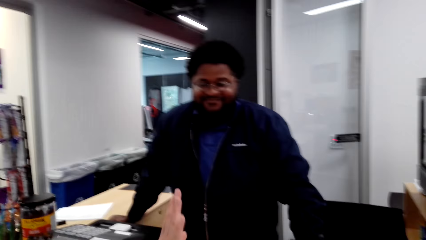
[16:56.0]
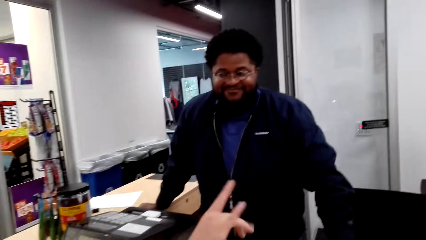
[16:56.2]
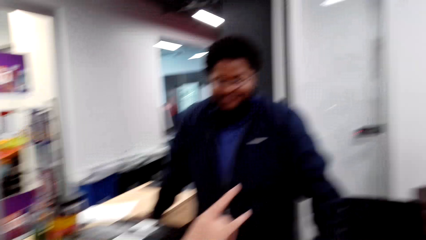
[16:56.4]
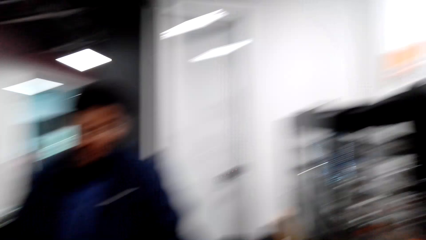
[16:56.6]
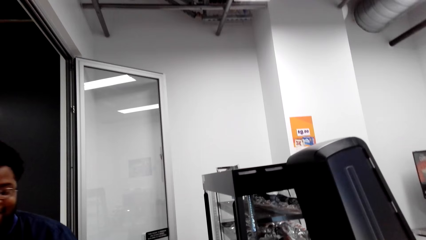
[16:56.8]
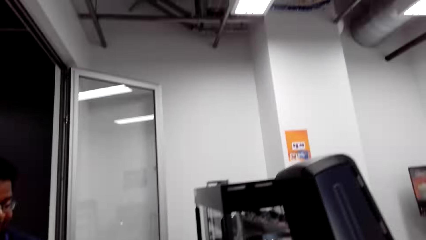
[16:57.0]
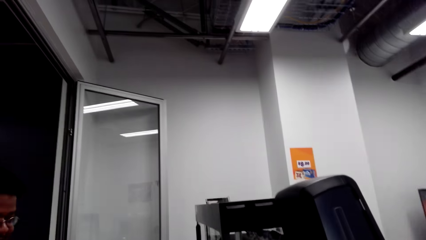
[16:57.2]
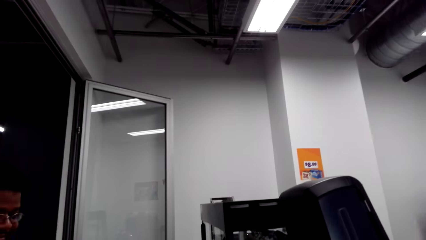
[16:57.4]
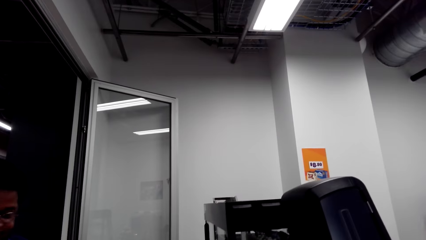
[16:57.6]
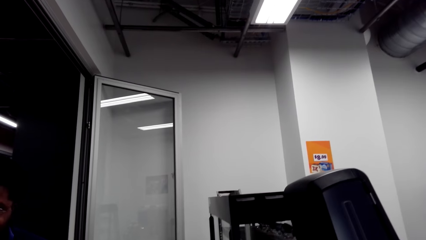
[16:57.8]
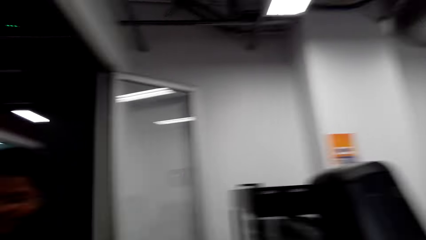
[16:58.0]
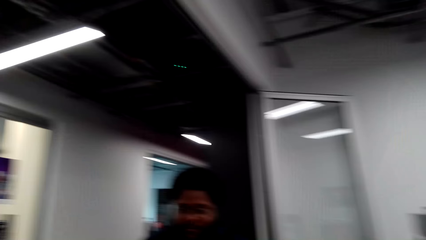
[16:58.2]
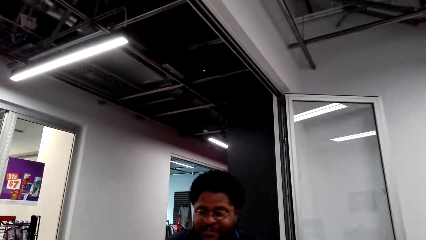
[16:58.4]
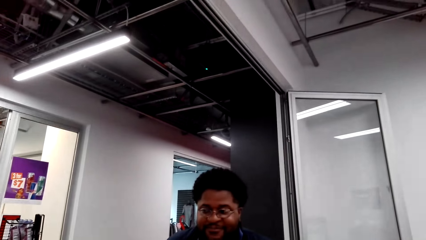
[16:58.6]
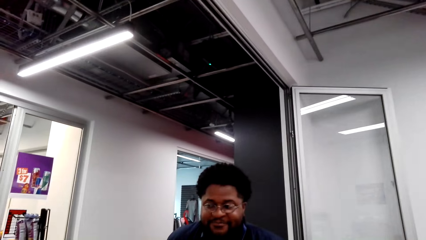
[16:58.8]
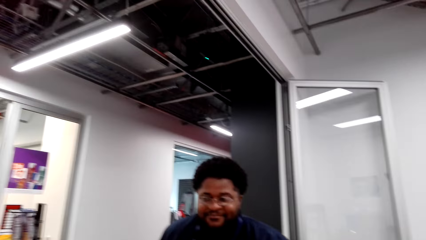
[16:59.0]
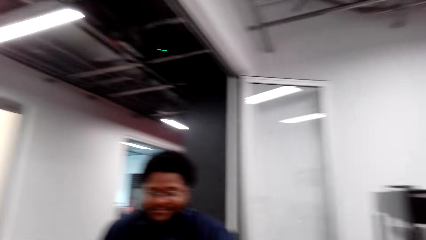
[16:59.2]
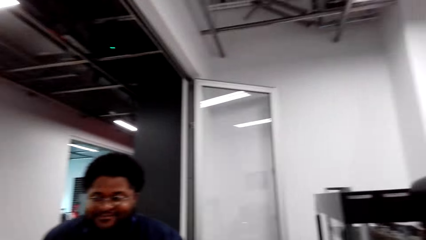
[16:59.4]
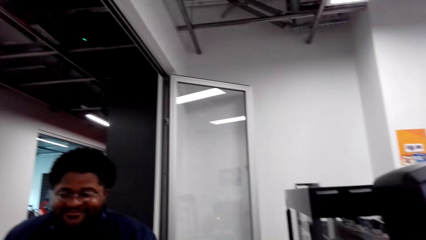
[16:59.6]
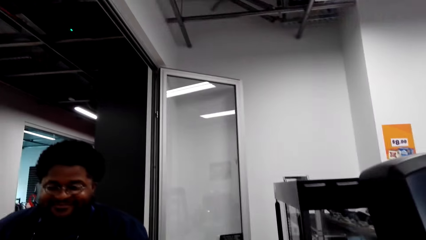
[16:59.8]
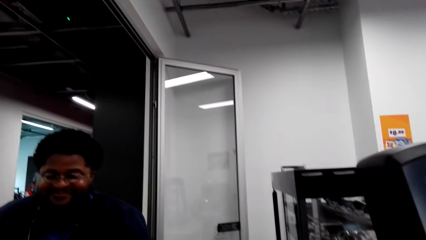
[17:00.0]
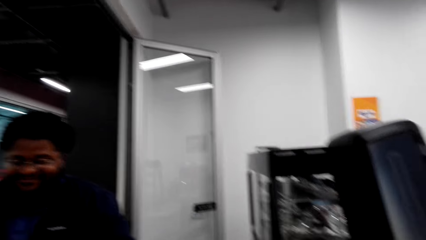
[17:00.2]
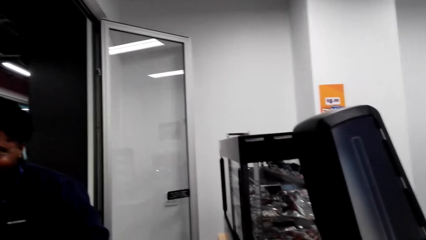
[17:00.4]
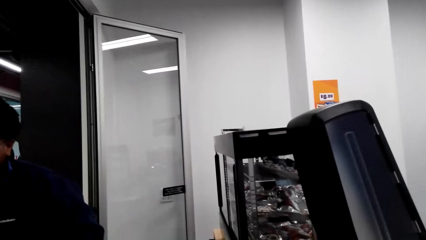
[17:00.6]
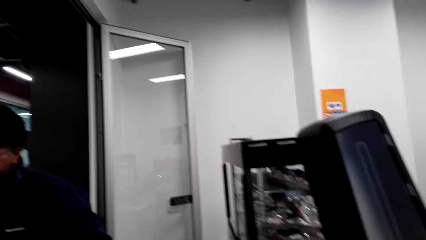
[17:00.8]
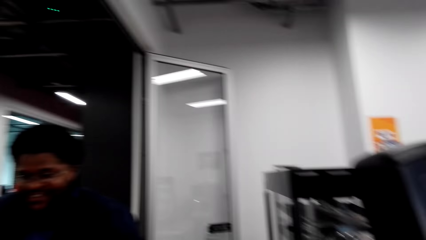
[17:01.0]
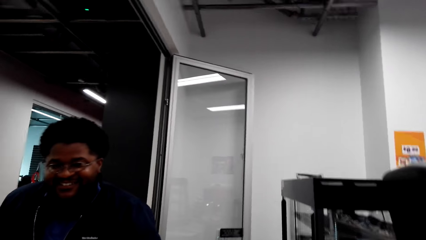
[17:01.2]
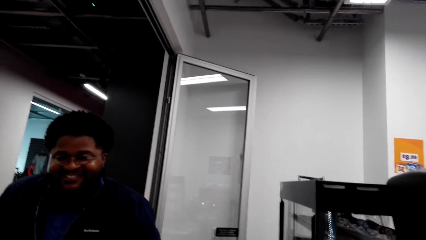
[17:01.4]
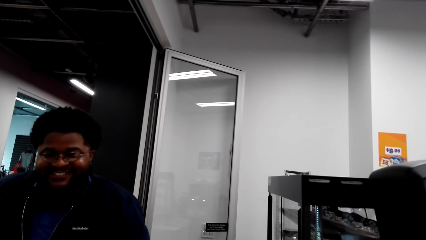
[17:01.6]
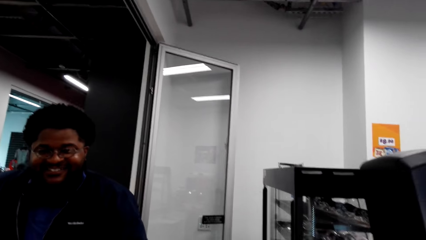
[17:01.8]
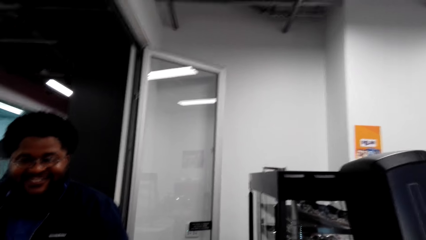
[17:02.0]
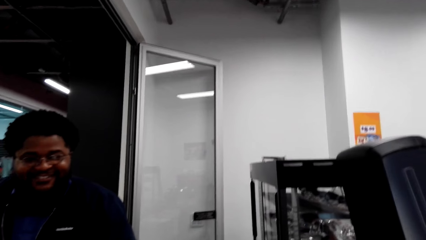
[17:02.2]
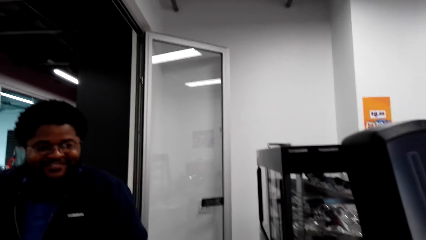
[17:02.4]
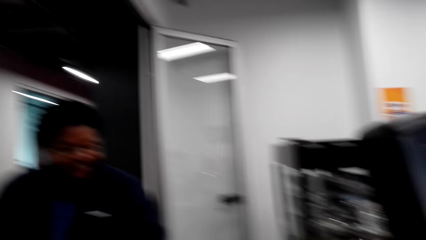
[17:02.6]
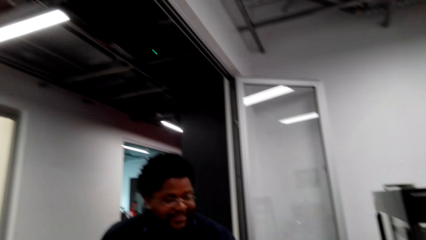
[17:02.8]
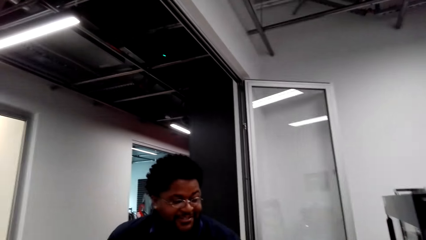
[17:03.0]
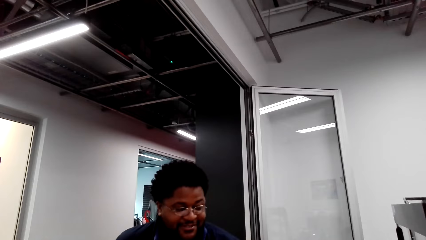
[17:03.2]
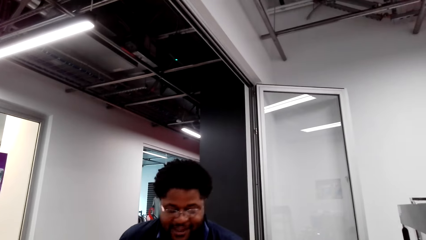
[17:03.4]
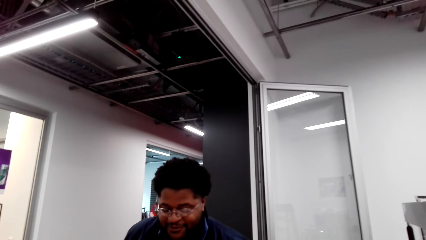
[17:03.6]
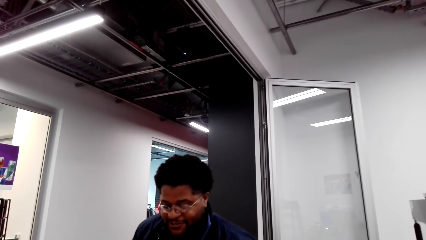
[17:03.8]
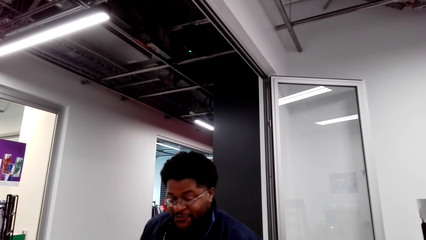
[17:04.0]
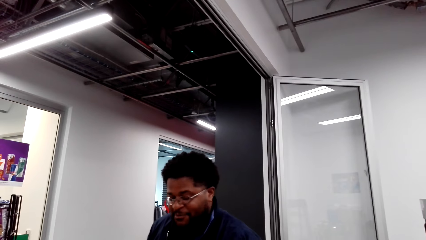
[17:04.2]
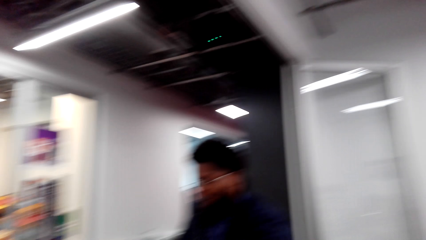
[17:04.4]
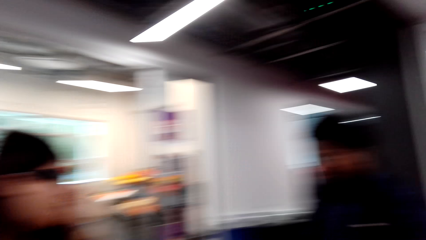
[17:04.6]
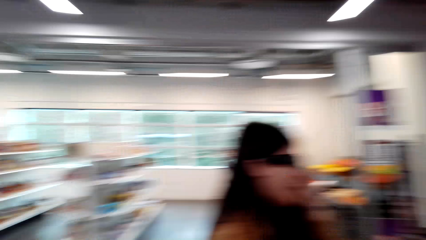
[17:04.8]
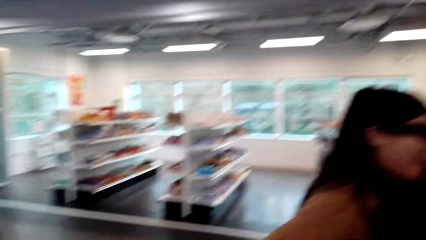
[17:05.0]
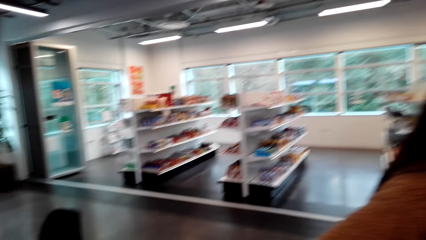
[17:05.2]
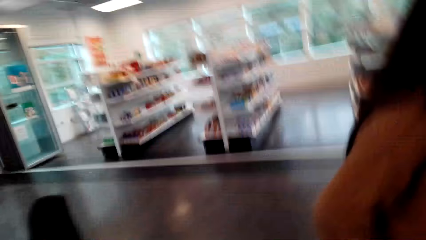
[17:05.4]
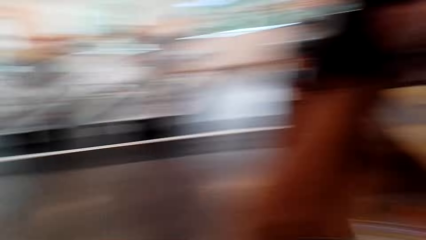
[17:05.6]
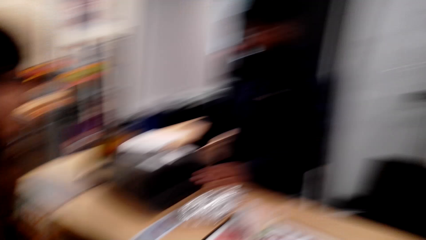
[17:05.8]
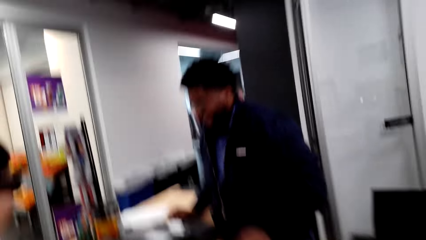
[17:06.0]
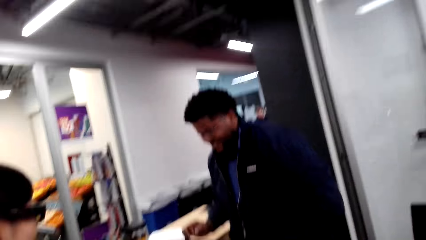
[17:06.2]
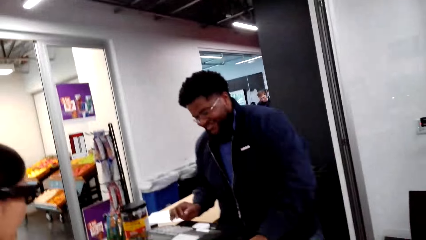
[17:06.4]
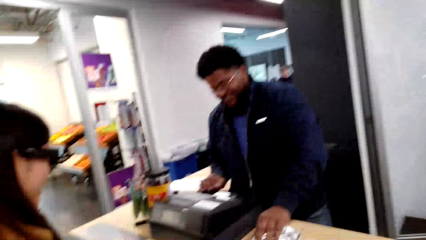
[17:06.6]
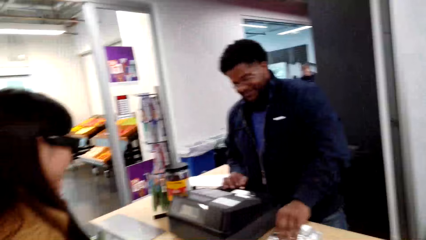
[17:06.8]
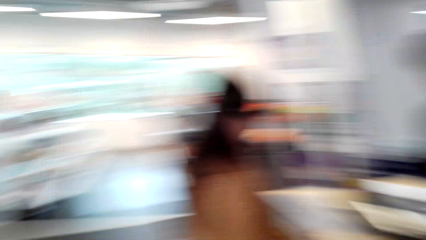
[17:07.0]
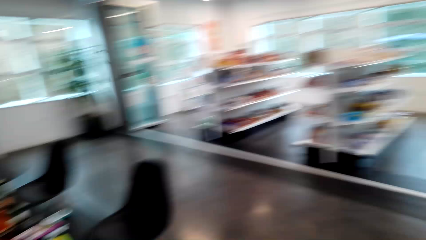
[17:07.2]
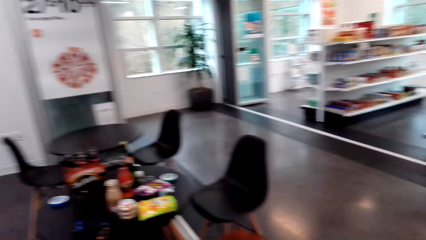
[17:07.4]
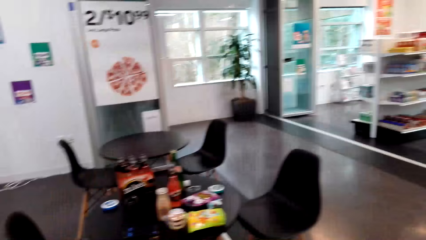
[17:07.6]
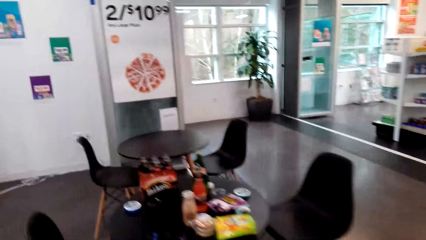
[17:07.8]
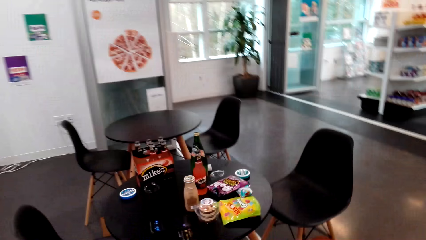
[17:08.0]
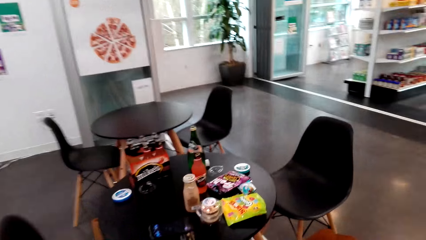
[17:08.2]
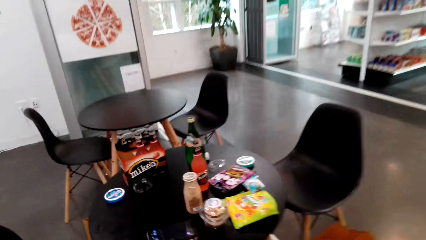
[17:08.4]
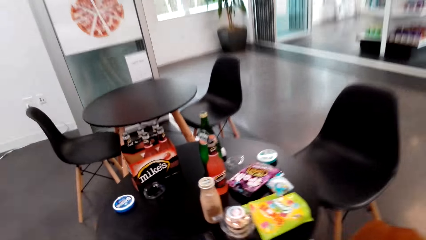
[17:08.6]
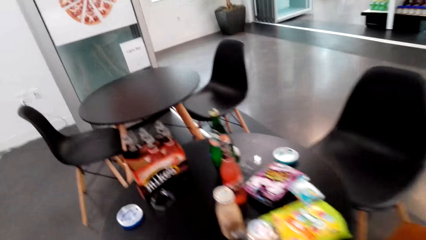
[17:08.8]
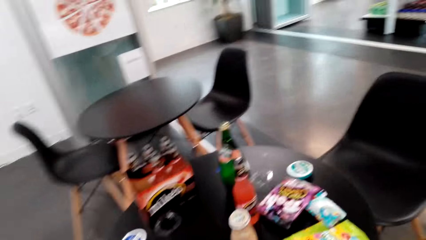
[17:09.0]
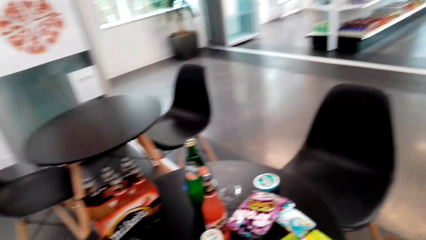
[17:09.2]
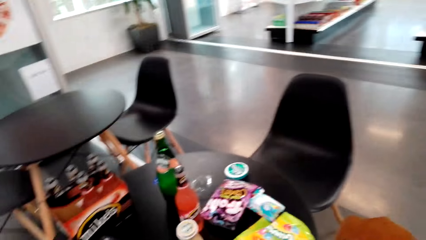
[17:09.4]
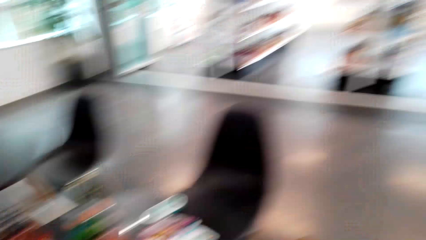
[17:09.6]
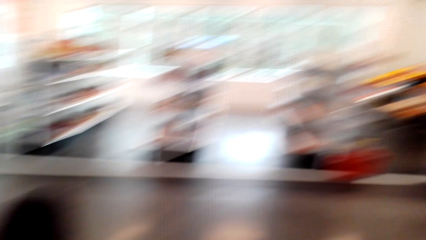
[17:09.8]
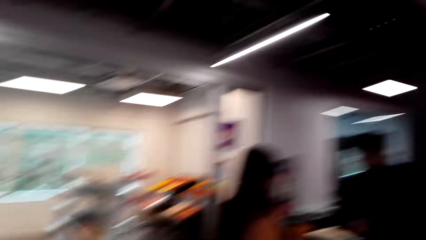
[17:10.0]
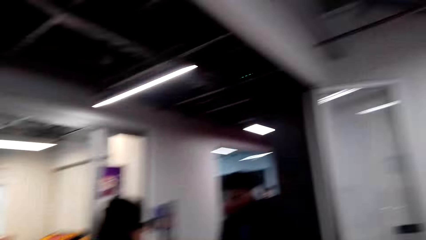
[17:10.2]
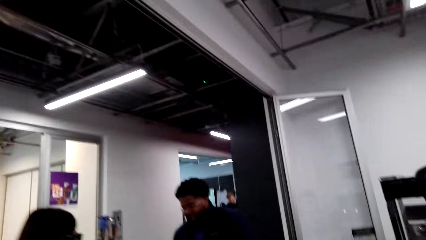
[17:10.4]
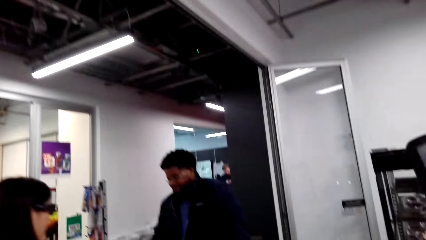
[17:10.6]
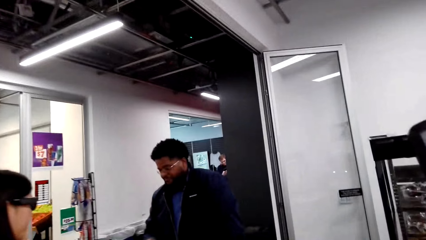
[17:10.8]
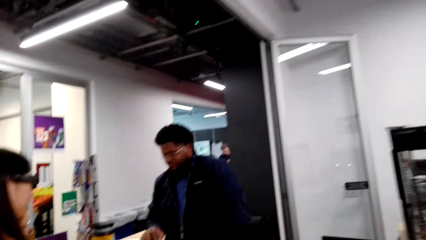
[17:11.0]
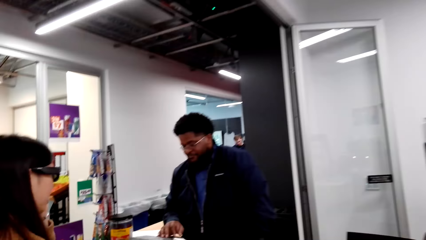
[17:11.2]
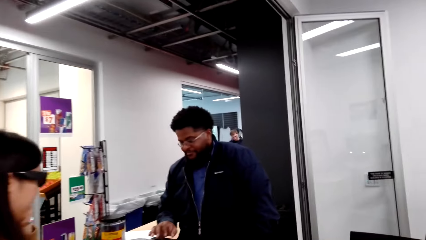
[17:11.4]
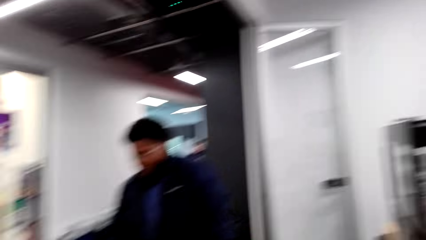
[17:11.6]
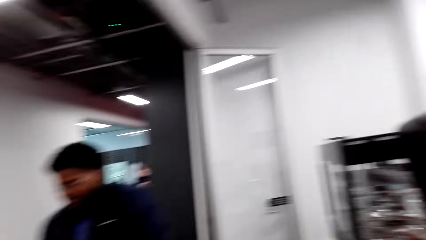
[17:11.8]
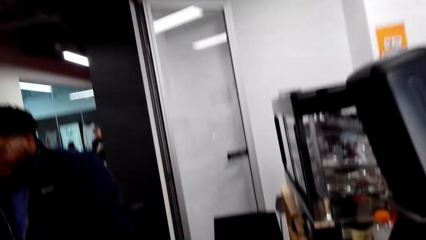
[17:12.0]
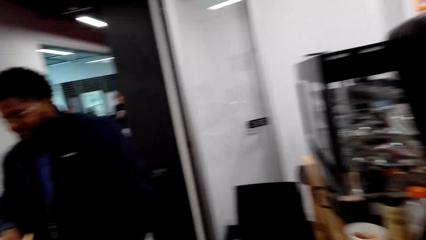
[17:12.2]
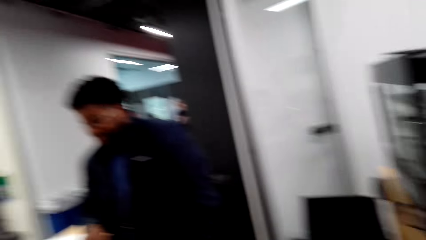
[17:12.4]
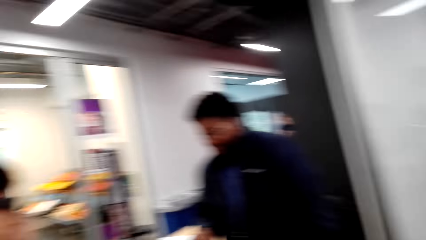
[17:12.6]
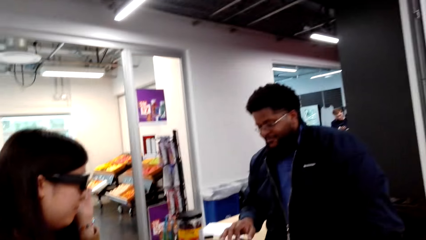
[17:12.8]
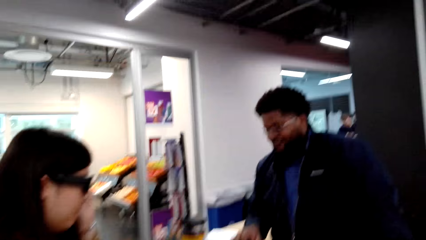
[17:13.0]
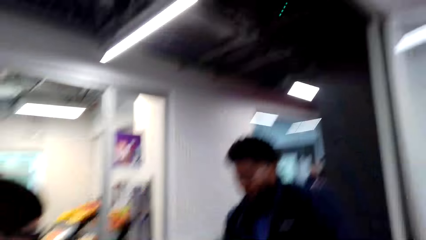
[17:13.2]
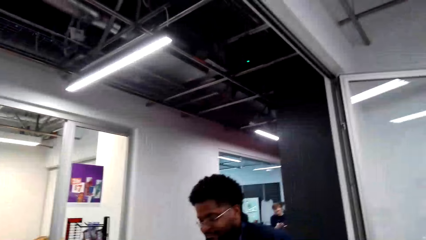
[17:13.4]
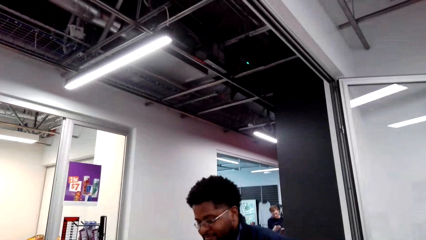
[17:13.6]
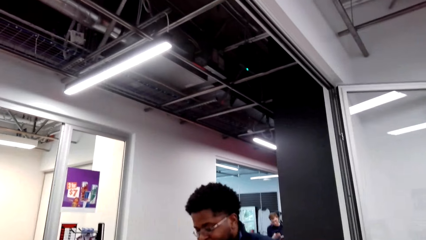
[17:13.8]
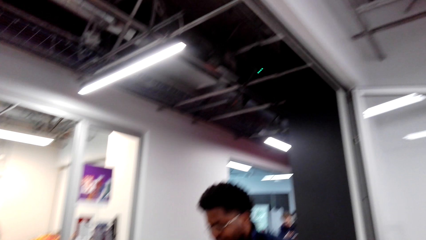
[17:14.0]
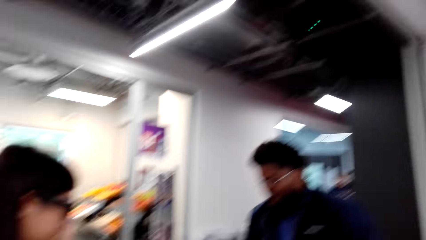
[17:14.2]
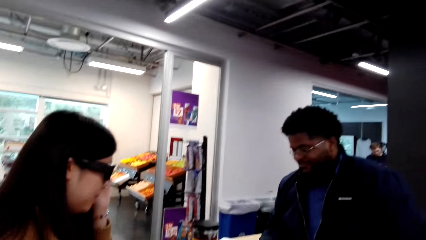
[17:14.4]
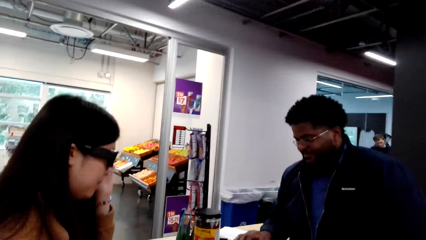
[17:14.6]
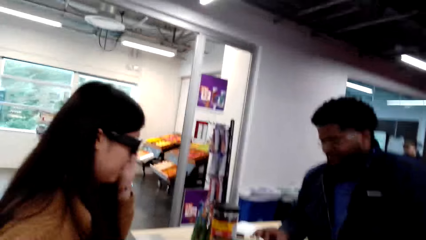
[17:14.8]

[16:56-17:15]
The lady talks with the cashier. The camera wearer looks around. They talk with the cashier. The cashier speaks to the camera wearer. The camera wearer speaks to the cashier. They talk with the lady and walk around. The cashier speaks to the camera wearer. The camera wearer looks around. The lady talks with the cashier. The camera wearer talks with the cashier.
